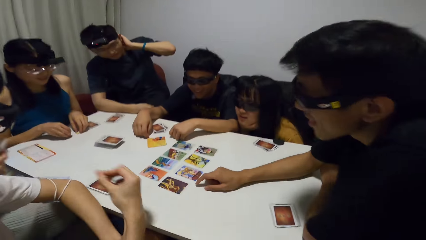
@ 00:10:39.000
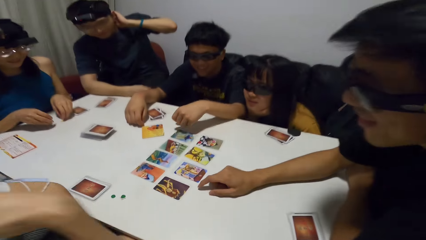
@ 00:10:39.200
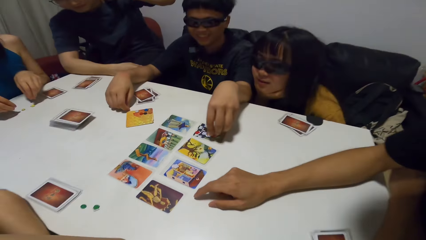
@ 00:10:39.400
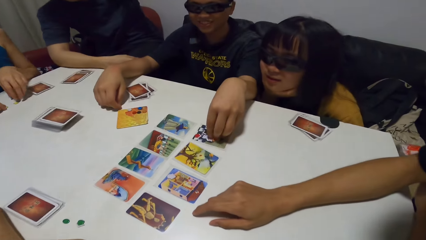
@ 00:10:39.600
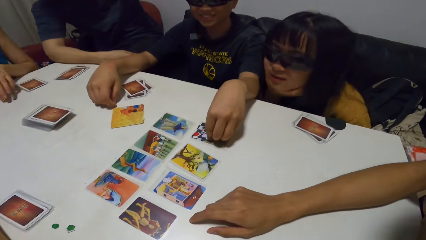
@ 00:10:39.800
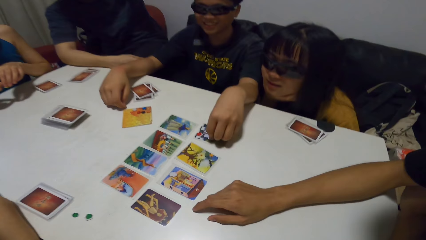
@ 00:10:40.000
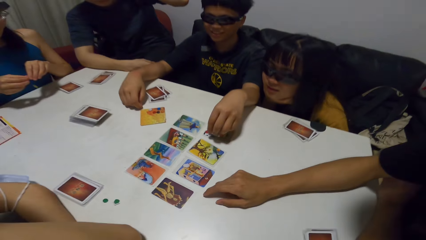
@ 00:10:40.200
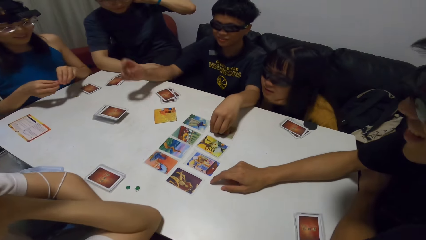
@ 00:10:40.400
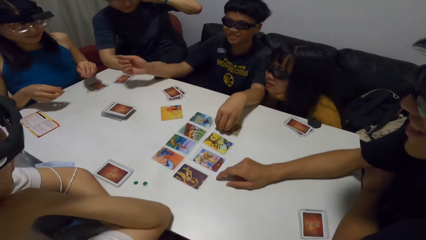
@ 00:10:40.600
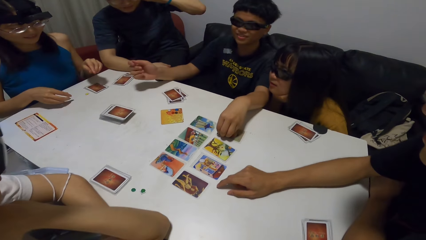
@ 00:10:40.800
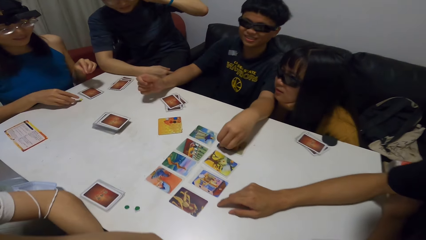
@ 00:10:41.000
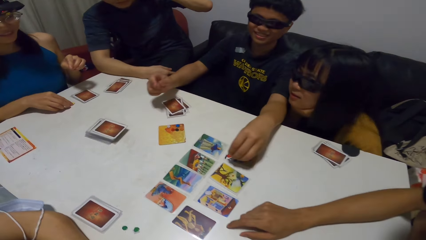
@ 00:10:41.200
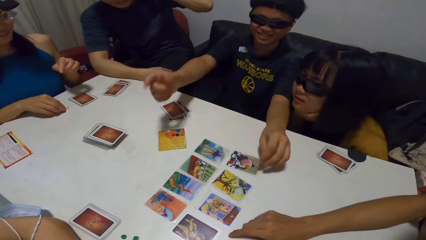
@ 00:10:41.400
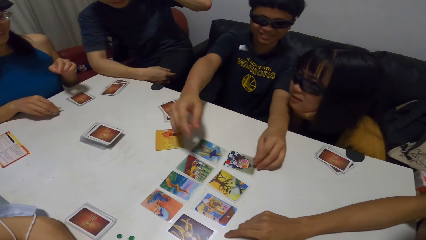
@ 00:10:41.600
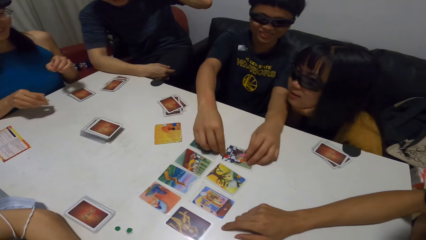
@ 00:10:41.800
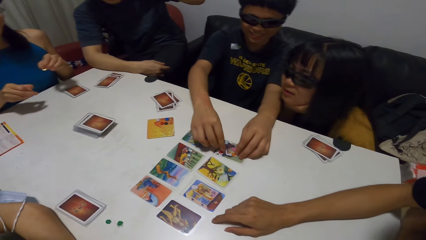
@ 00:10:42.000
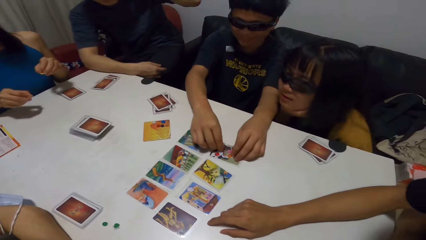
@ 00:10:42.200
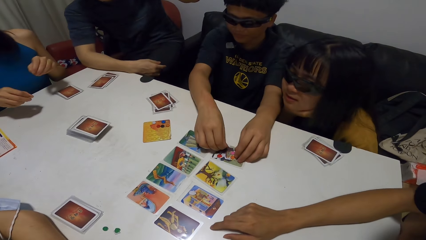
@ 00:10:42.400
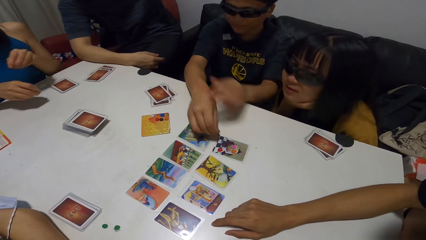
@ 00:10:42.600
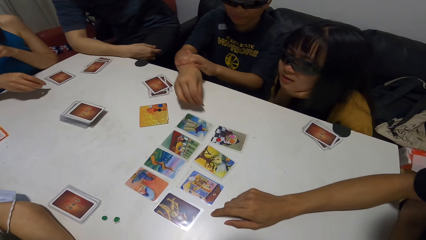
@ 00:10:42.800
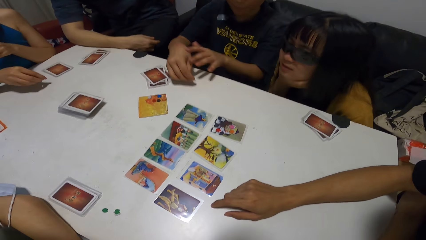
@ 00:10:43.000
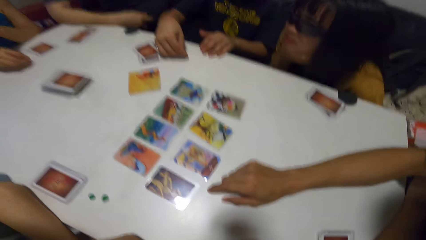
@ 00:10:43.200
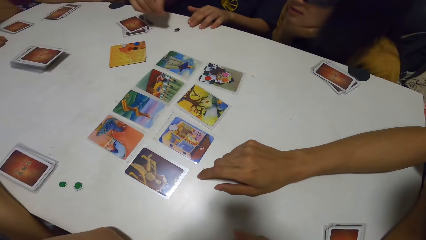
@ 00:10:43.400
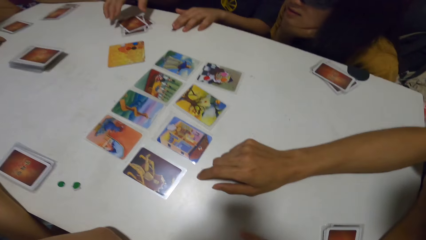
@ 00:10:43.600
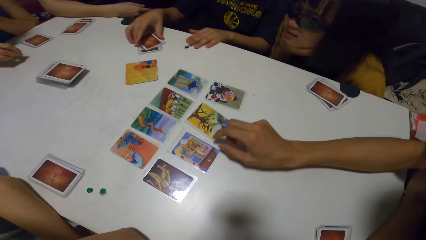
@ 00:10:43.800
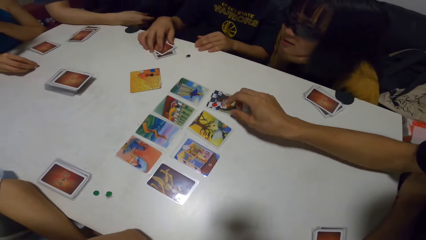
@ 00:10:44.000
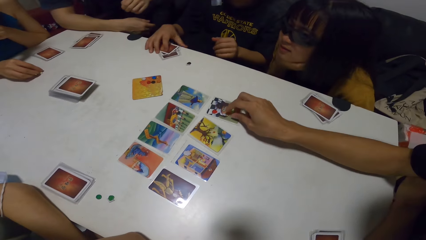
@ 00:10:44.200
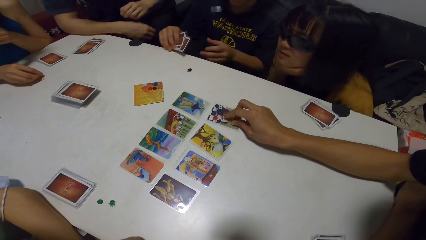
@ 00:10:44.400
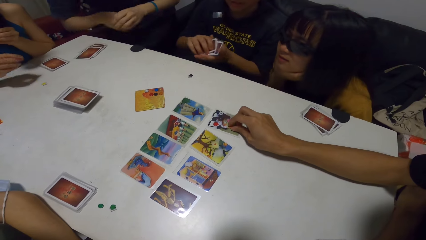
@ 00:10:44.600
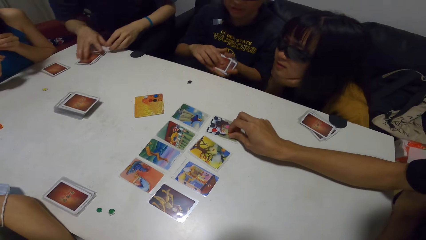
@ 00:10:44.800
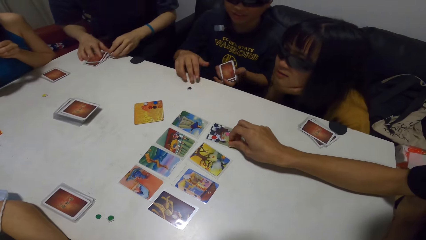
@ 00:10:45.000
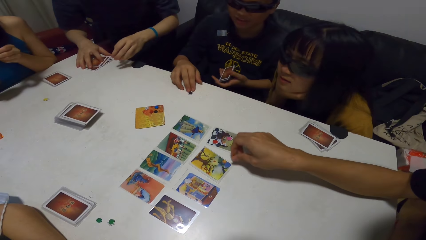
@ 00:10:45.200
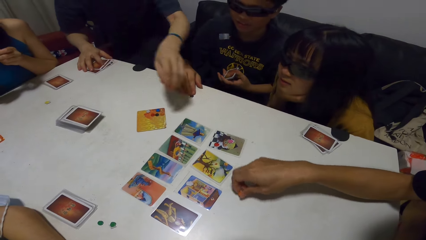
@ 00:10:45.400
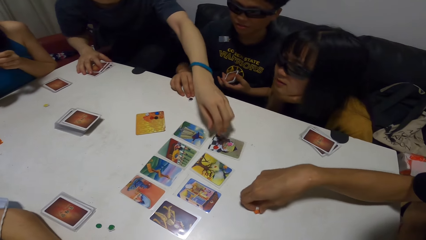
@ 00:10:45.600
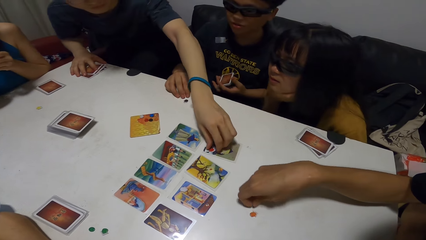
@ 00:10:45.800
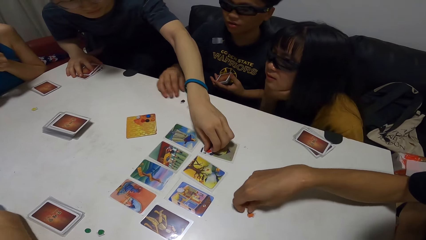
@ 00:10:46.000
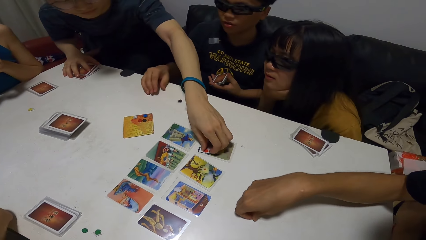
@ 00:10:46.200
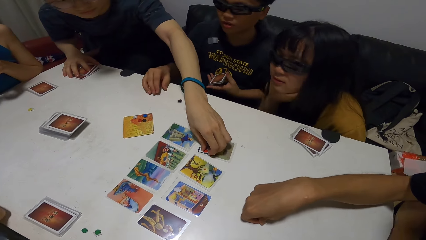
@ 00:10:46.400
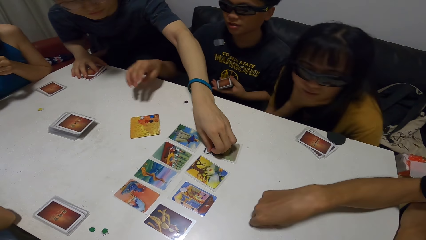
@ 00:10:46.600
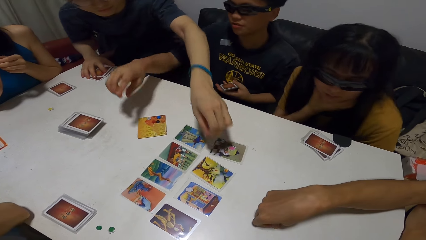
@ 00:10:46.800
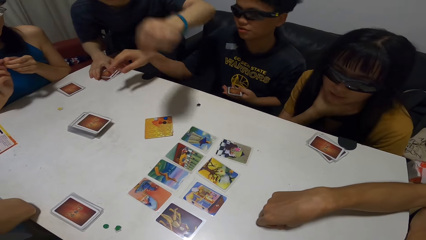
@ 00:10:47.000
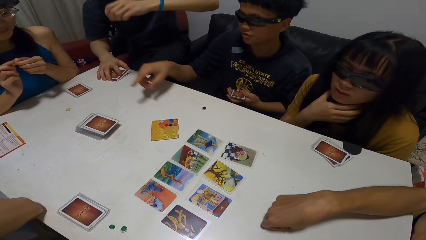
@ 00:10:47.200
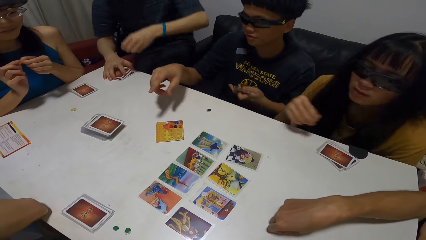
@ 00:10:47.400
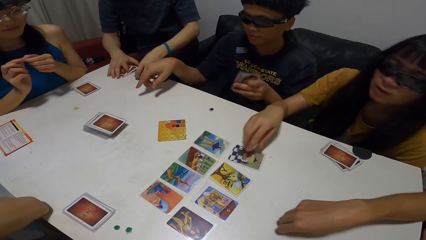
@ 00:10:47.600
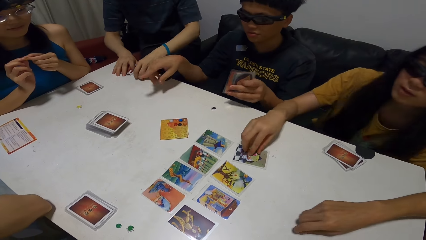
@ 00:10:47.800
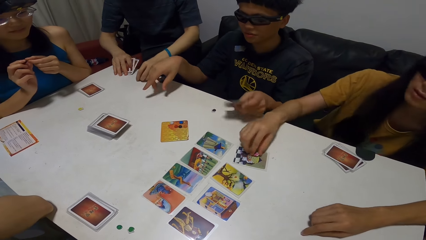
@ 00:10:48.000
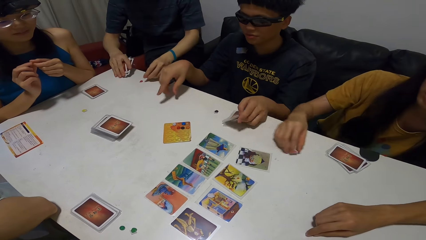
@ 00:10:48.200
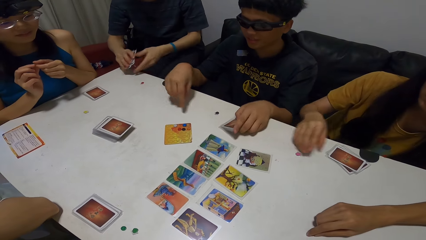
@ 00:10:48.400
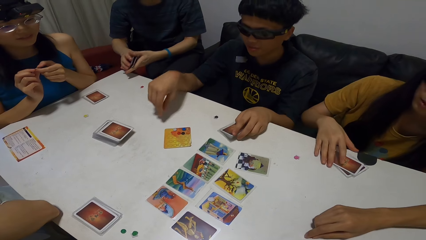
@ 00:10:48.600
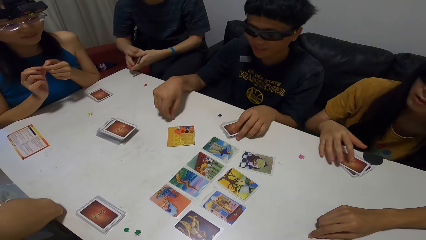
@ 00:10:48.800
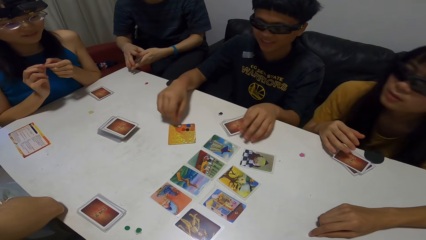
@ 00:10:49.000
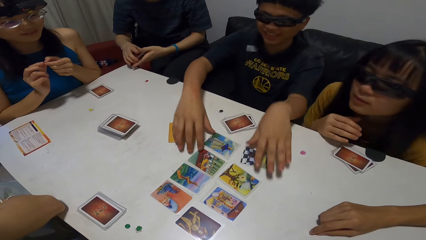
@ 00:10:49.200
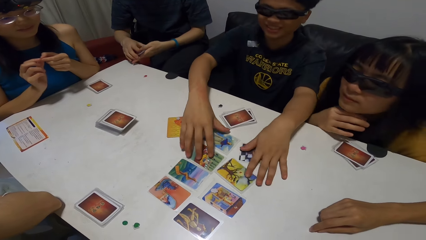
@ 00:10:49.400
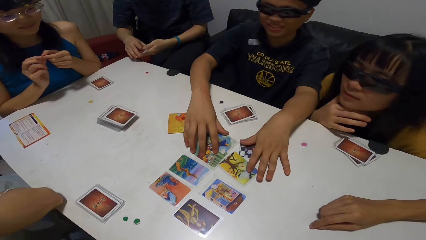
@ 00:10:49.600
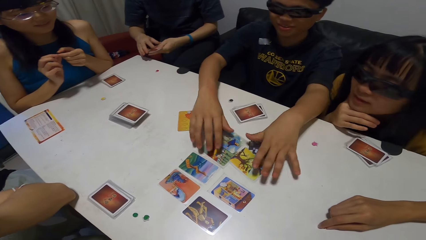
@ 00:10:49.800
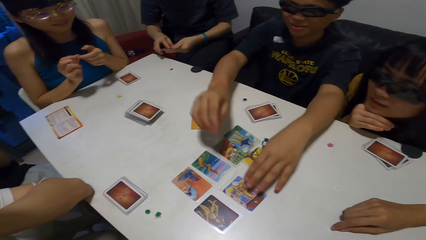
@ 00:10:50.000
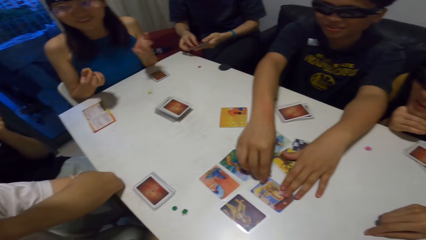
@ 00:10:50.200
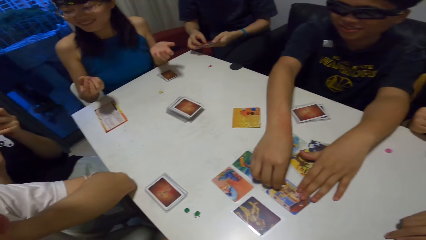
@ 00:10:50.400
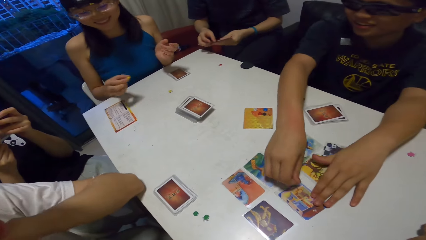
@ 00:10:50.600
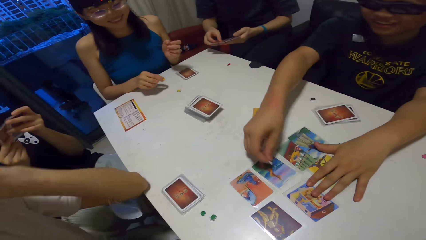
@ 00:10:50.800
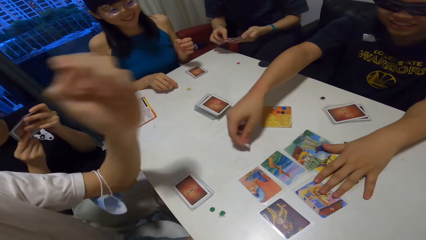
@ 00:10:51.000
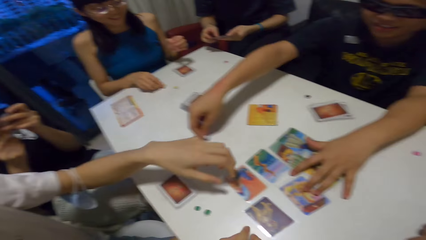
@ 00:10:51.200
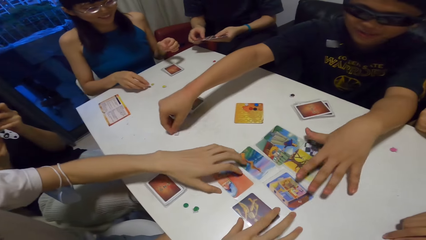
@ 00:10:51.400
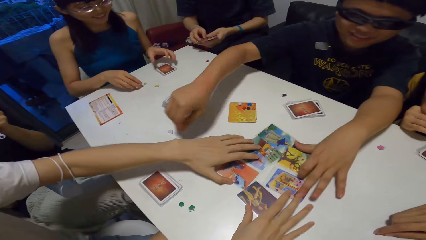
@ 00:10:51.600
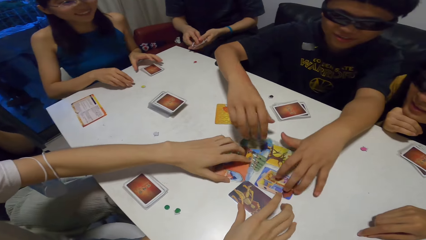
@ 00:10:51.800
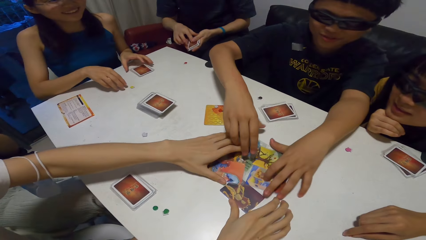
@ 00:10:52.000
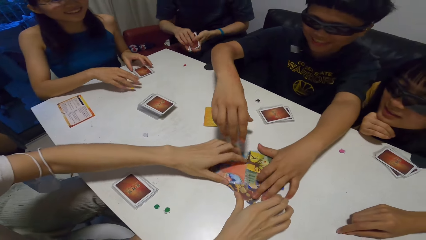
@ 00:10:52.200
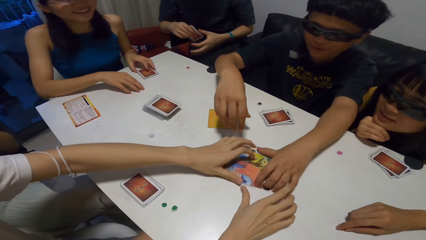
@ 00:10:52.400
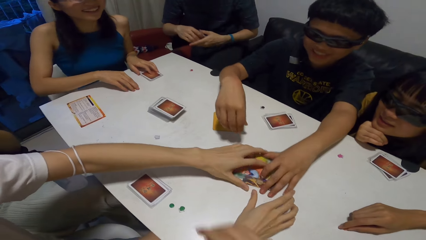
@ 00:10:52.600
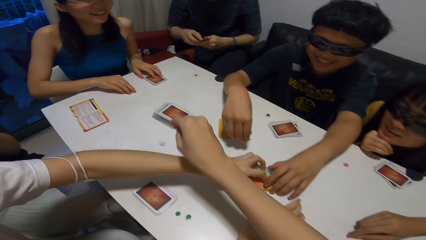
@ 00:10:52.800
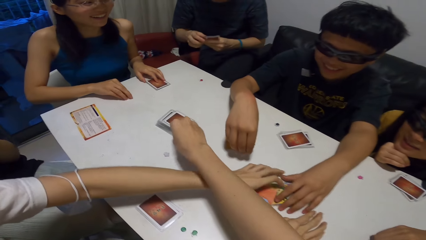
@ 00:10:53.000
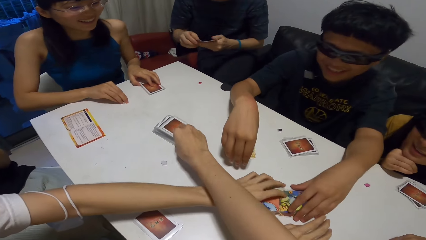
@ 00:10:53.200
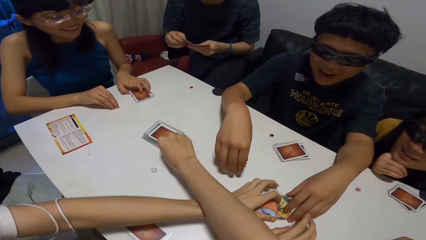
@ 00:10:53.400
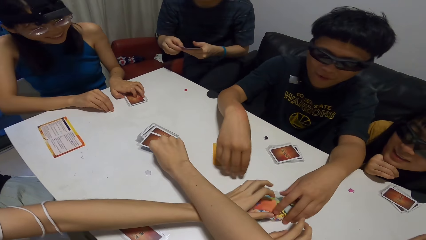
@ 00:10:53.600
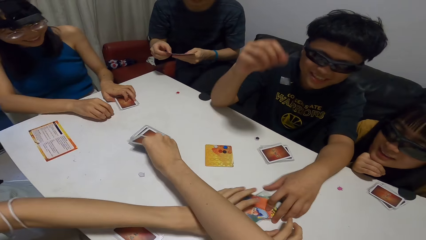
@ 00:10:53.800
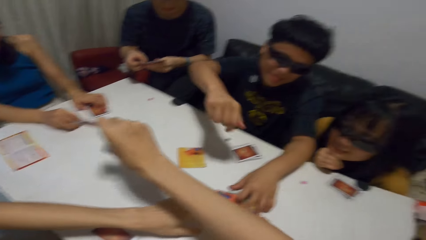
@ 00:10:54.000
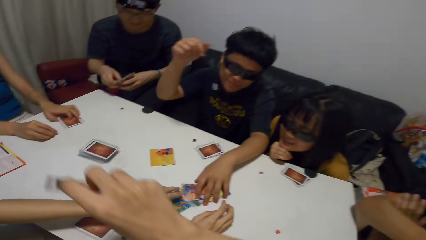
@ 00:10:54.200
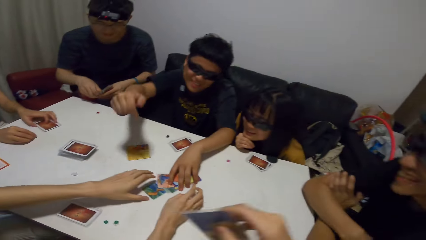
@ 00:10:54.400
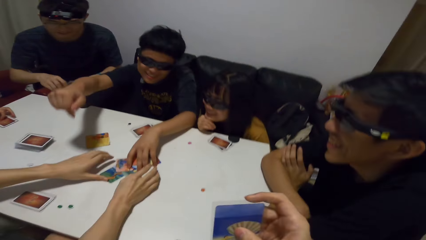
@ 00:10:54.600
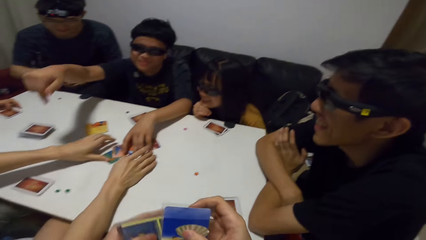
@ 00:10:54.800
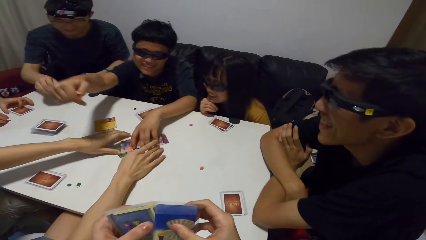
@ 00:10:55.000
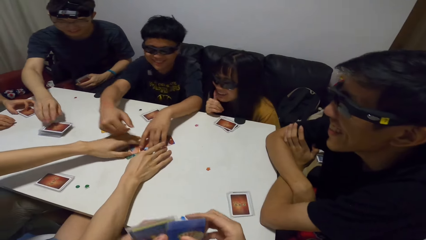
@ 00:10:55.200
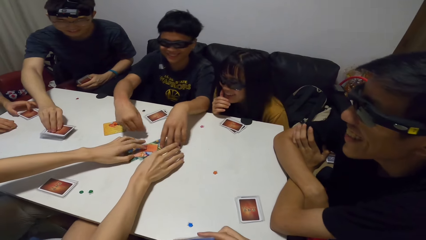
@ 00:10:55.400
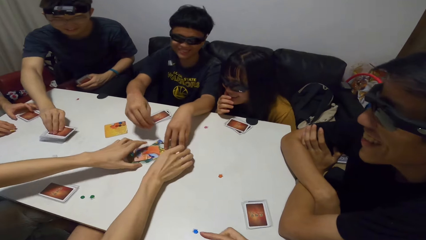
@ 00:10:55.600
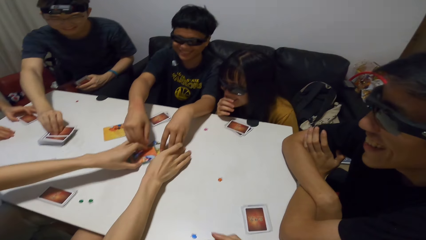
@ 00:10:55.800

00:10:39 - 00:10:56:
A man adjusts his glasses. Another man picks up a paper from the card and drops the paper on the table in his front. A lady drops the paper on the table. The second man packs his cards from the table. A third man picks up the paper from the card. A fourth man holds his card on the table. The third man drops the paper on the table. The fourth man picks up a paper from the card. The second man gesticulates with his hands. Another lady picks up a paper from the card. The fourth man drops the paper on the table. The second man drops his cards on the table. The second lady drops the paper on the table. The fourth man packs his card from the table. The second lady touches her cards. The second man gathers cards together on the table, shuffles cards and picks up the paper from the card. The fourth man picks up something. The first lady drops the paper on the table. The first man gathers cards together on the table. The fourth man checks through his cards. The second man drops the paper on the table. The first man places hands on a card. The fourth man places something on the table. The first lady holds her cards on the table. The second man and the first man shuffle cards. The camera wearer picks up a card from a pile of cards on the table.
